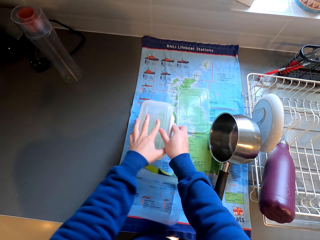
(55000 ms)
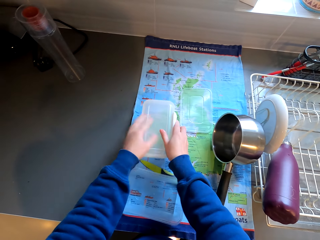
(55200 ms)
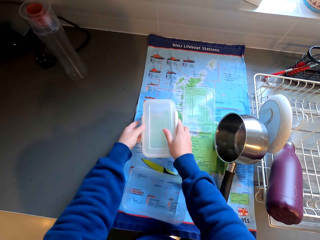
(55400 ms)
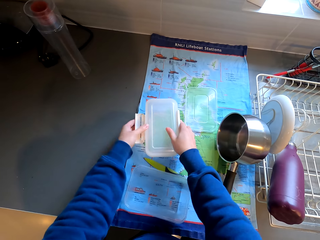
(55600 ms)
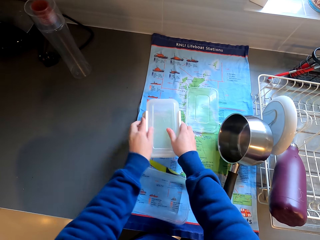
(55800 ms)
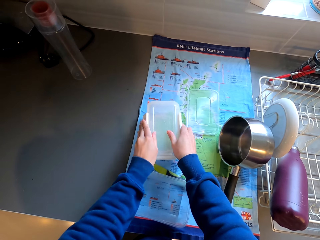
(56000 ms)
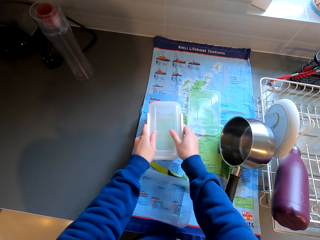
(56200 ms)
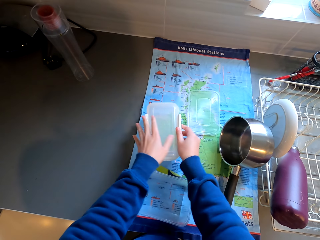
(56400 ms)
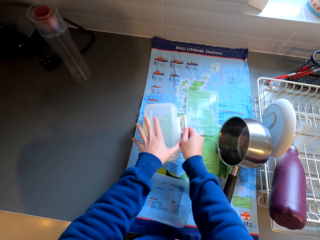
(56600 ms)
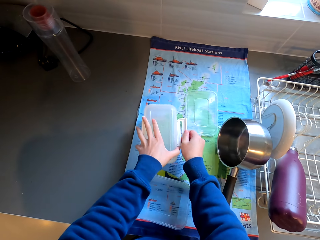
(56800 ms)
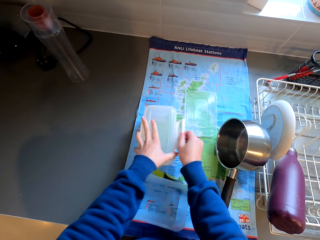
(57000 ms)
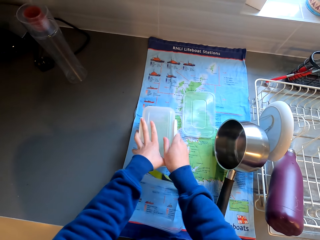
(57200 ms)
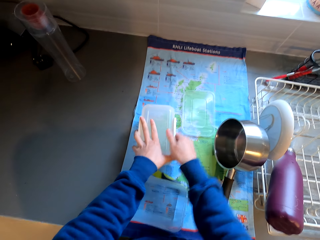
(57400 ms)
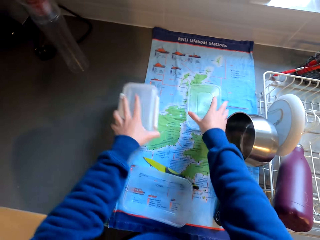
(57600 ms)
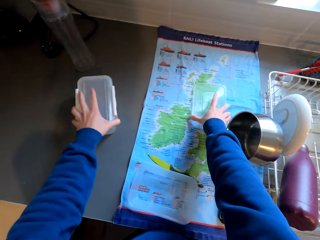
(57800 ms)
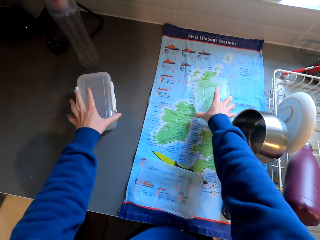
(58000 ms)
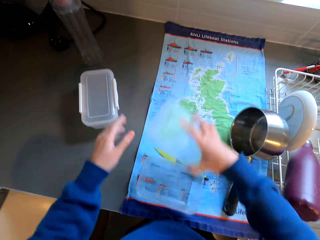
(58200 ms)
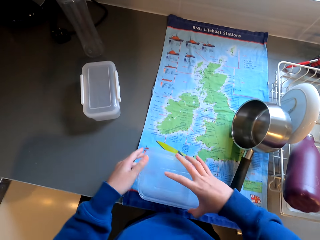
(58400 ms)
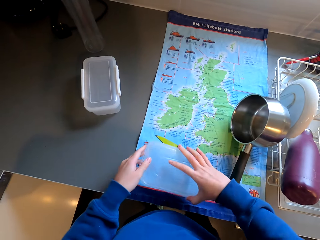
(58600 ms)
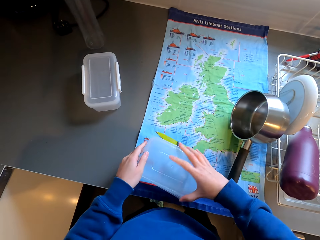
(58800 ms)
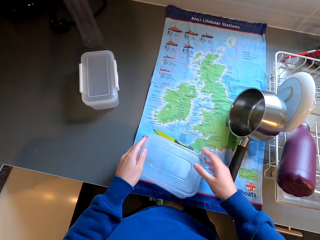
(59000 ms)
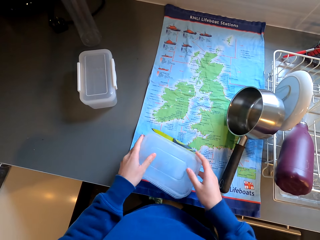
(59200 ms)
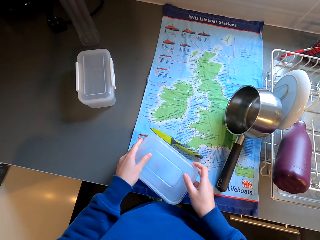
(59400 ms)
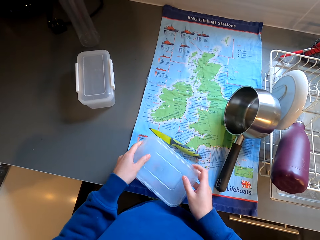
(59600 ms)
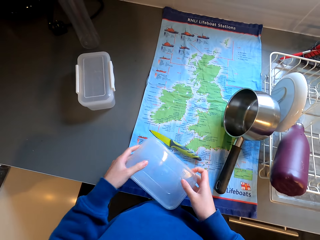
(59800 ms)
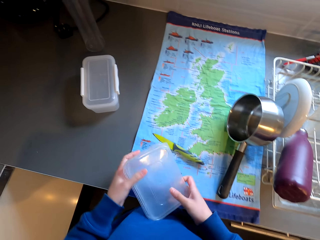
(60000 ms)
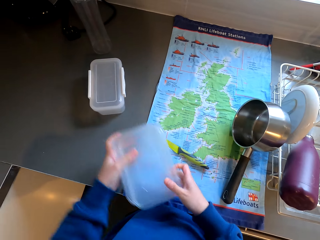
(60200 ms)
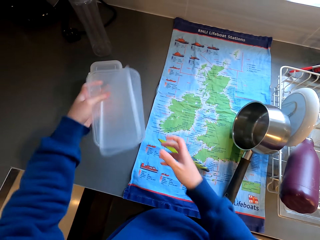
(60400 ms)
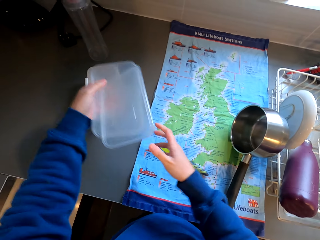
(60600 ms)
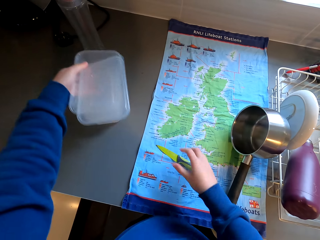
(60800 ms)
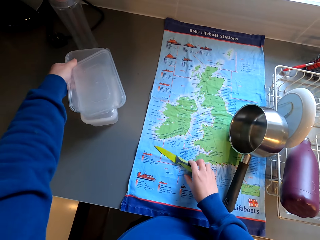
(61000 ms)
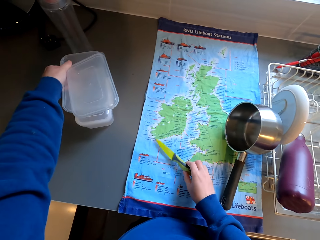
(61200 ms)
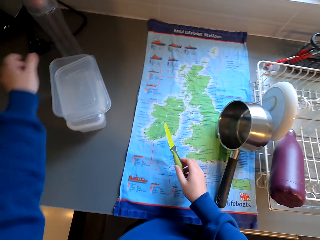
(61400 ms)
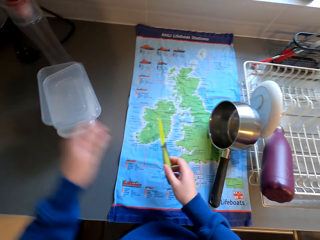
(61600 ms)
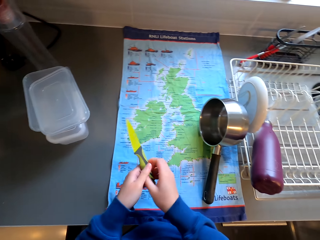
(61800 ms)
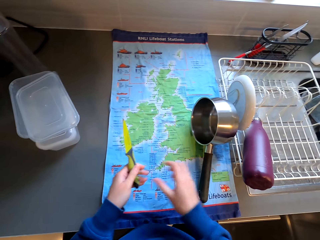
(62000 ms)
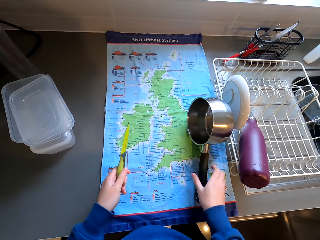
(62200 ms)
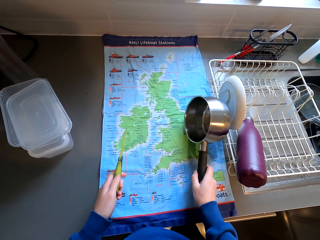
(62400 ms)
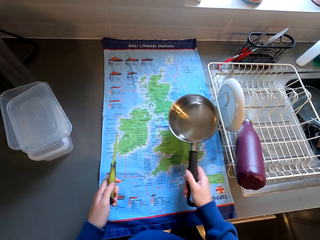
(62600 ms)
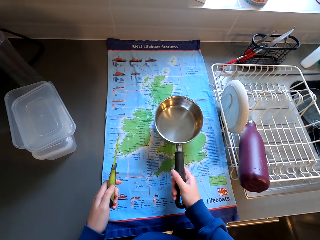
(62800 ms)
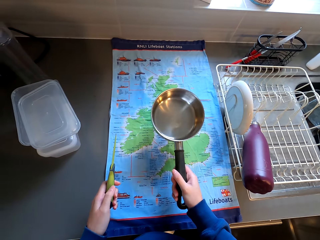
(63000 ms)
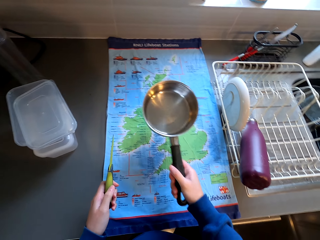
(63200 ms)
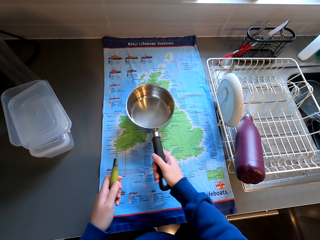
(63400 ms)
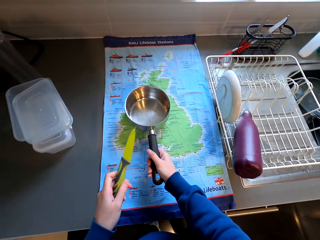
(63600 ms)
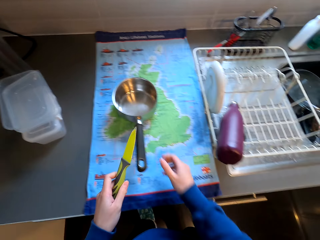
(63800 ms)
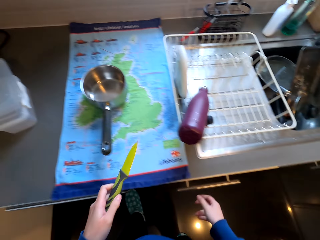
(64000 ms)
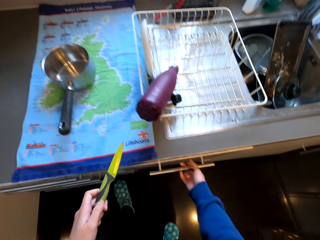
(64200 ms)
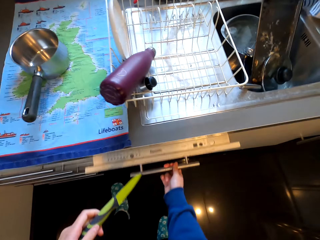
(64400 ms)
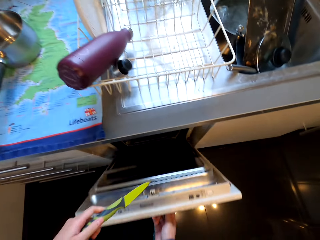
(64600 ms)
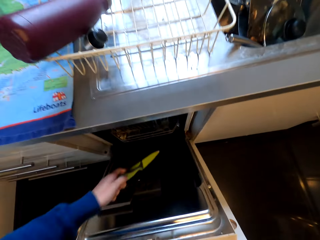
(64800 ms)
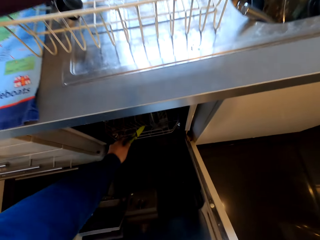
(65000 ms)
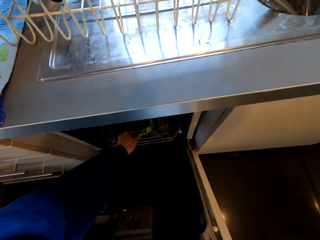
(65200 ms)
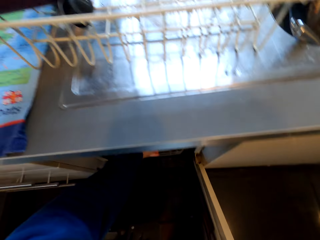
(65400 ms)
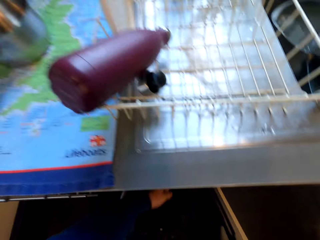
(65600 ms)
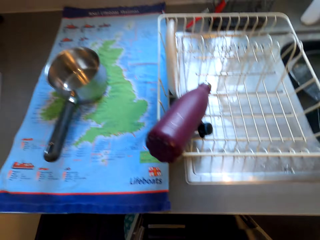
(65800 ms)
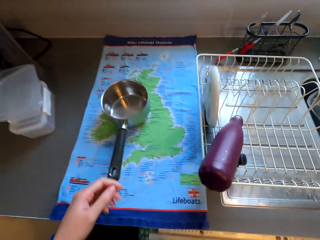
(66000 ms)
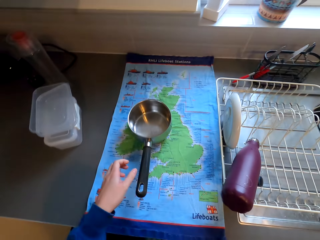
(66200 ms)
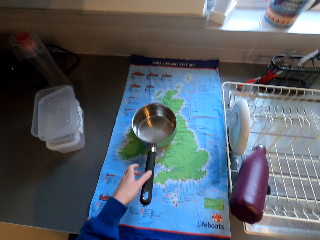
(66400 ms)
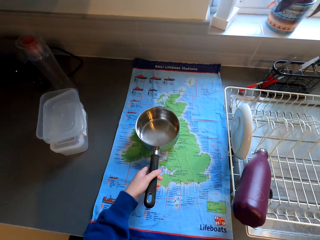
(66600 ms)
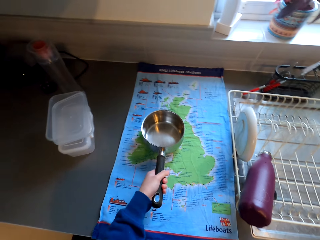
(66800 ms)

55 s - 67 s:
The camera wearer touches the tin with both hands. They pick up the container lid from the table. They close the container with the lid. They put the container on top of the other container. They hold the lid with both hands. They pick up the knife from the table. They move the cooking pot on the table. They hold the knife with the left hand. They hold a pan with the right hand. They drop the pan down with the right hand. They open the cabinet drawer with the right hand. They put the knife in the cabinet drawer with the left hand.

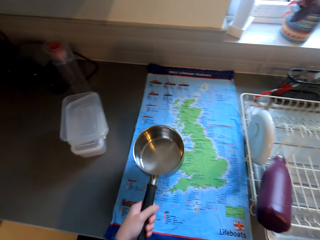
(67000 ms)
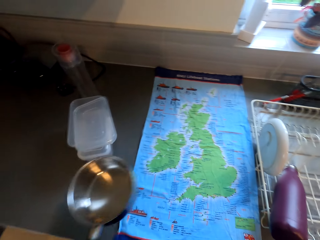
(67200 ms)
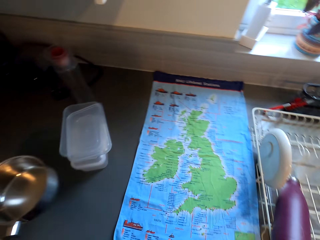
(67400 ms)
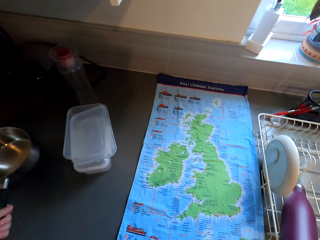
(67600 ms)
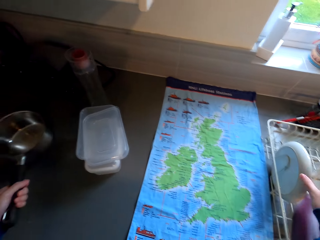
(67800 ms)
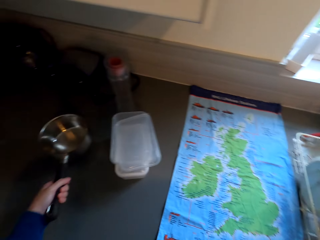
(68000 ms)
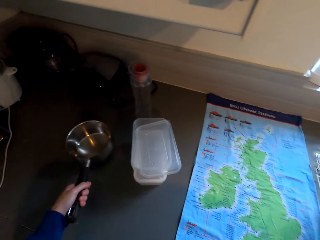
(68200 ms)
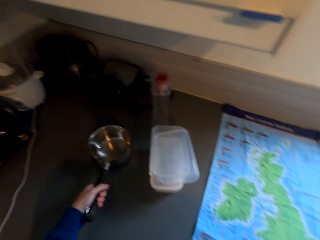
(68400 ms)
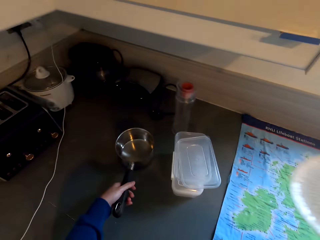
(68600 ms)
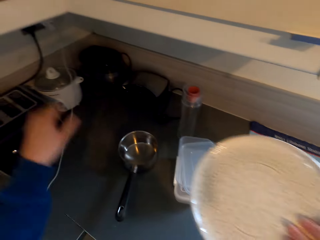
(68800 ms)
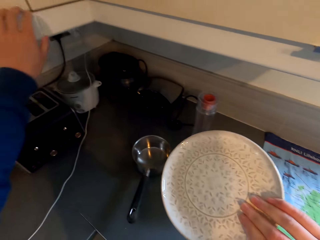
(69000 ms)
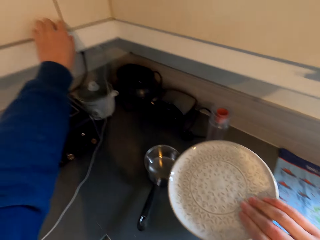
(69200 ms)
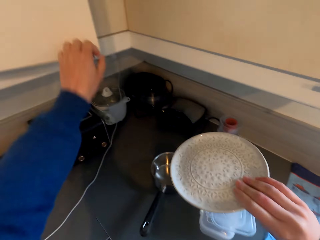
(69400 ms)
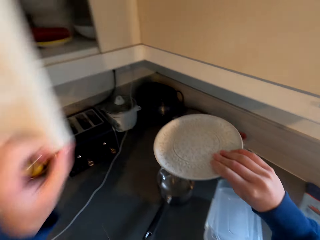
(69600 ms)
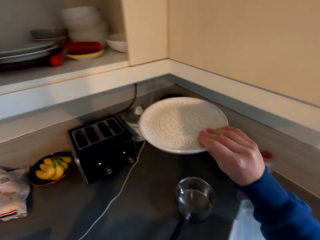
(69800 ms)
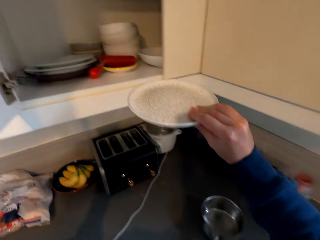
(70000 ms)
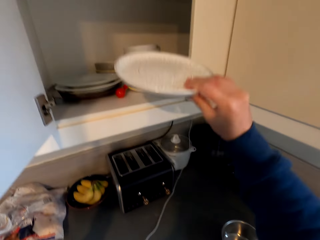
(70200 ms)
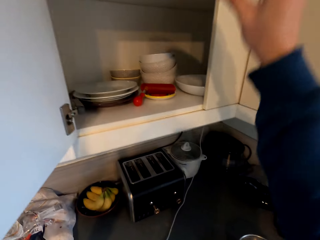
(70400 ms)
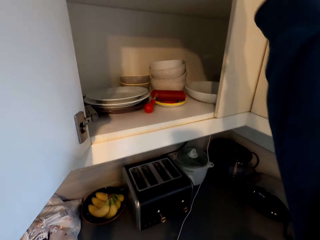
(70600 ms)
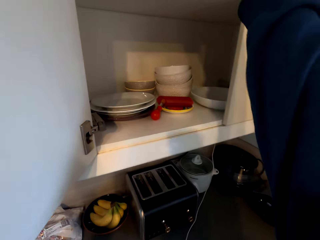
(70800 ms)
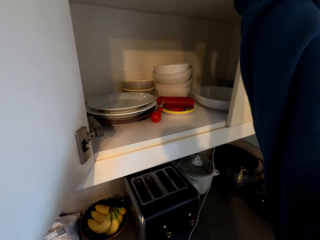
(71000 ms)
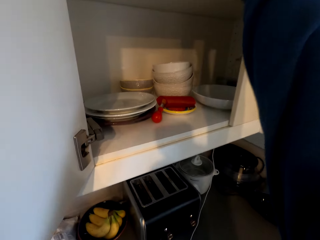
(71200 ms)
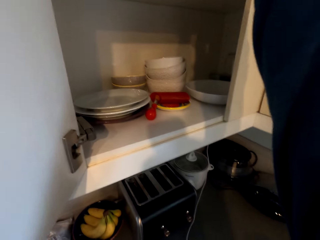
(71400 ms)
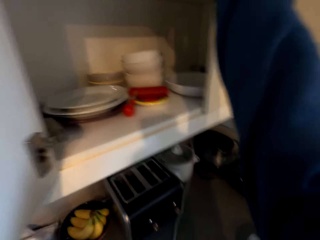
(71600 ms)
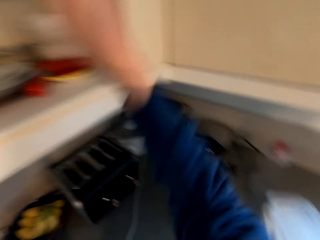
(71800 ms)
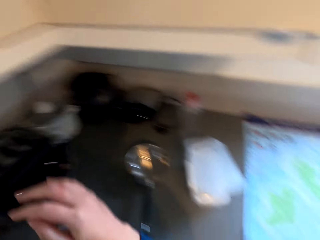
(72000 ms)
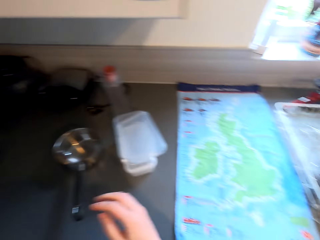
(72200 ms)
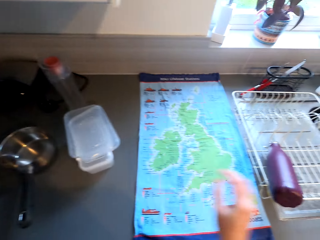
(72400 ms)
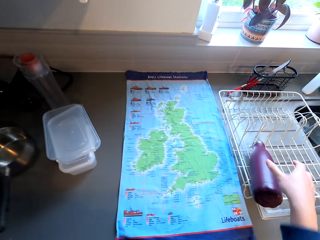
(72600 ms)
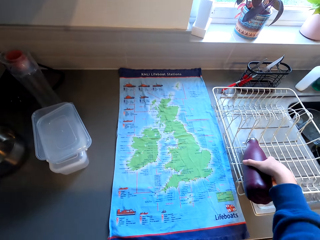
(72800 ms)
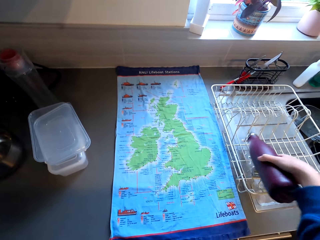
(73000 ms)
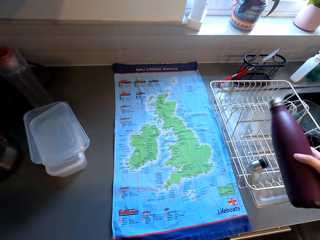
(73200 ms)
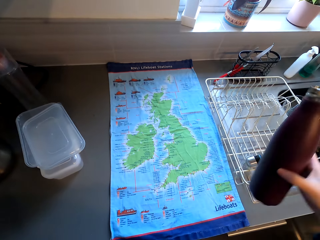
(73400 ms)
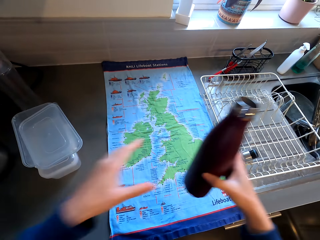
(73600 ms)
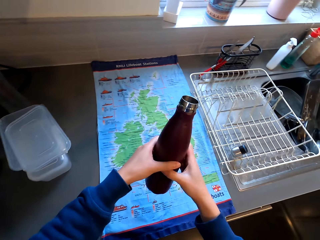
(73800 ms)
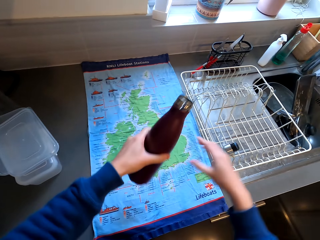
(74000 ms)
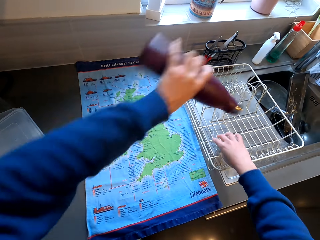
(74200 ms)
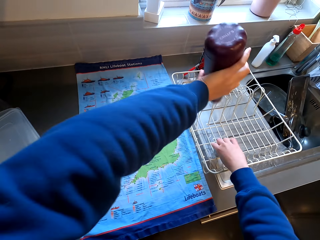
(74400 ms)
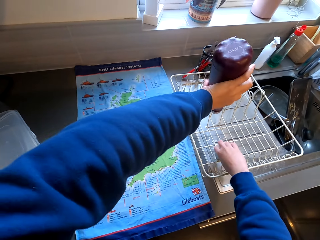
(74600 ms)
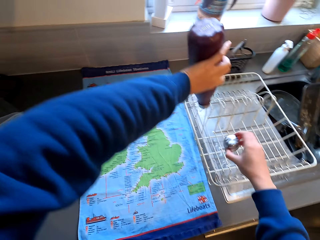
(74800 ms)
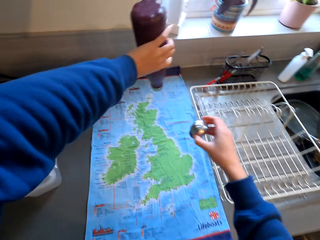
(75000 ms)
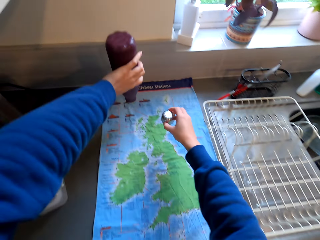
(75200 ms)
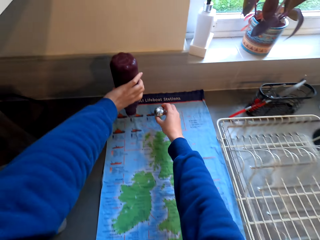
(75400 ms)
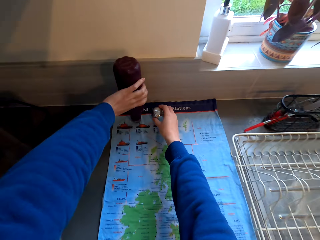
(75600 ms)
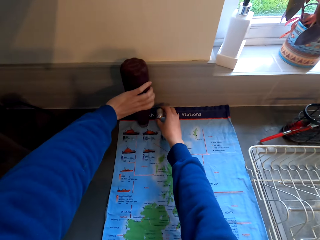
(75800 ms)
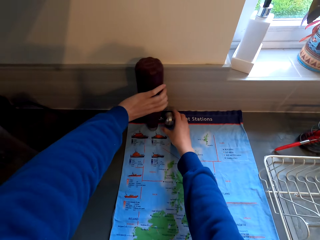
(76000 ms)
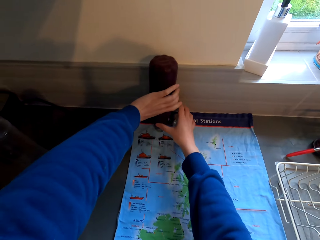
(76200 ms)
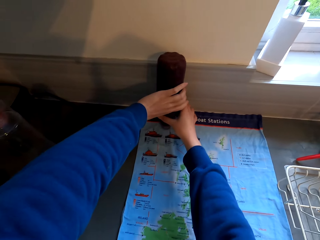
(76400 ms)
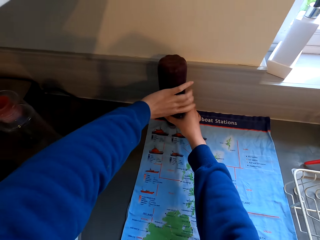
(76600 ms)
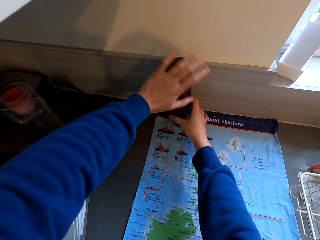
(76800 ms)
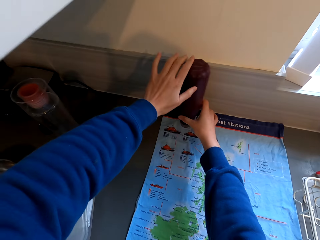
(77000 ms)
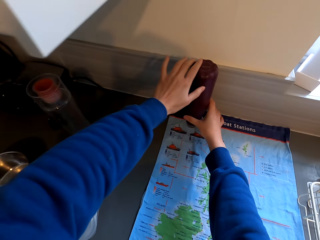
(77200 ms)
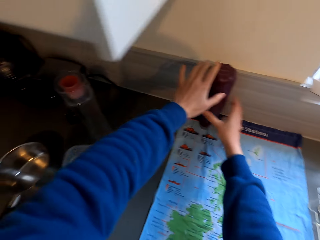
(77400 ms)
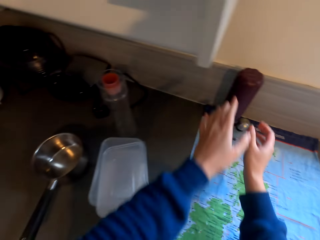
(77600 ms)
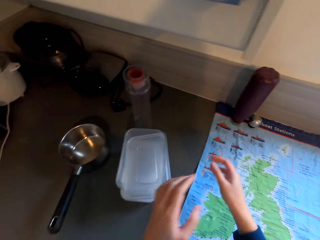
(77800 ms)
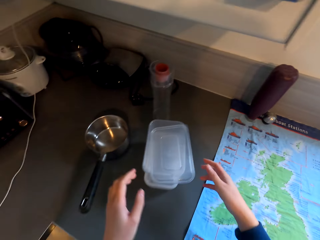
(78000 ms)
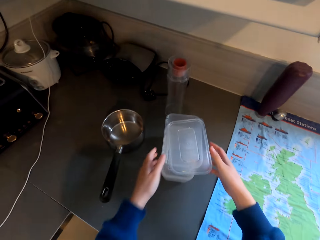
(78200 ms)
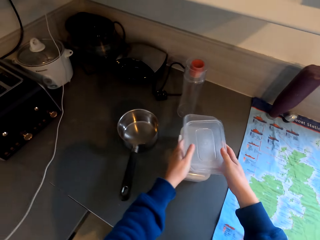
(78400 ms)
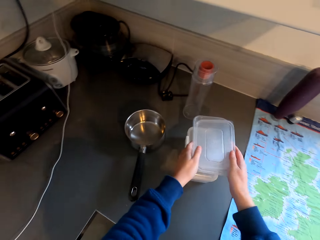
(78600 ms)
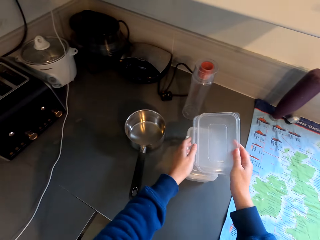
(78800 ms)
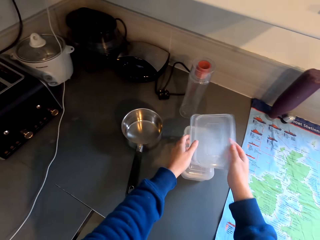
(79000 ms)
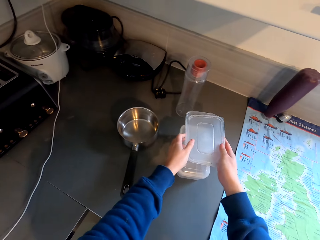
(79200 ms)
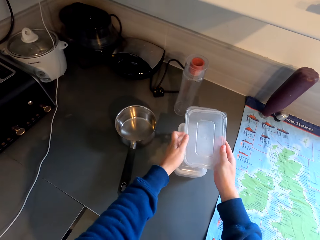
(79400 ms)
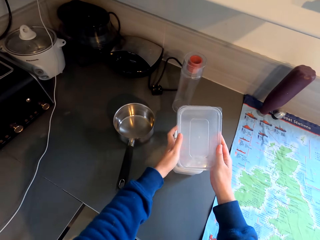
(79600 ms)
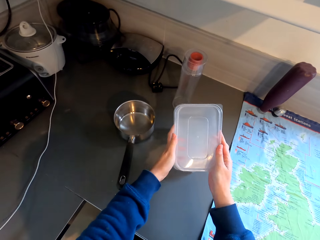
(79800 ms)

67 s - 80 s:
The camera wearer moves the cooking pot on the table. They hold a pan with the left hand. They pick up the serving plate from the dish rack. They open the drawer with the left hand. They put the serving plate in the cupboard. They pick up the bottle from the dish rack with the right hand. They pick up the bottle lid from the dish rack with the right hand. They put the bottle and the lid on the table. They pick up the container.
